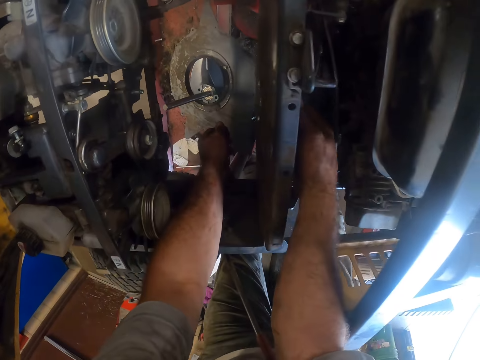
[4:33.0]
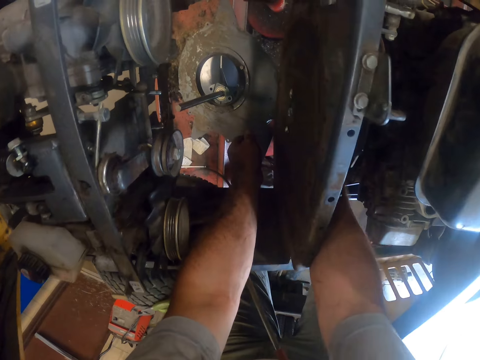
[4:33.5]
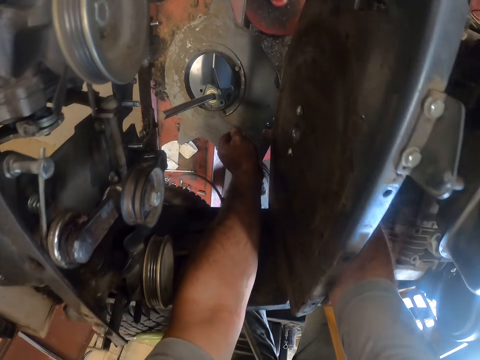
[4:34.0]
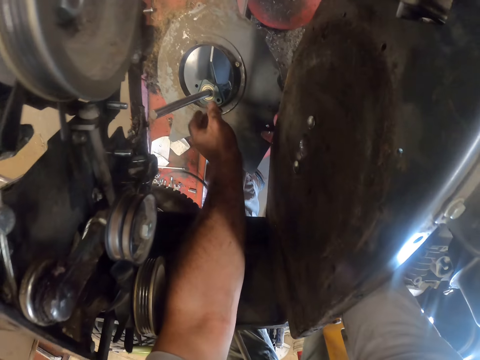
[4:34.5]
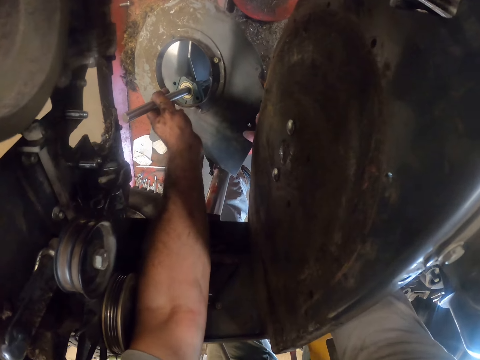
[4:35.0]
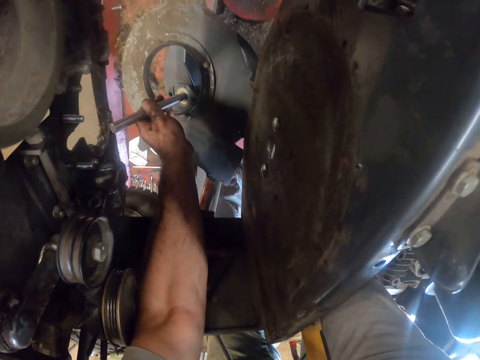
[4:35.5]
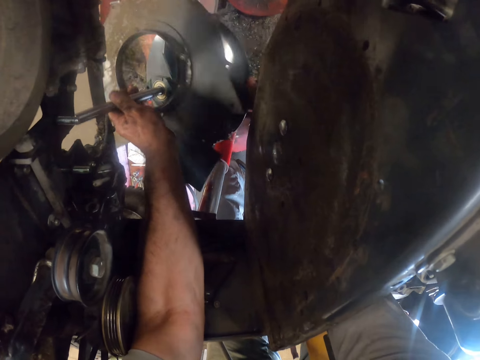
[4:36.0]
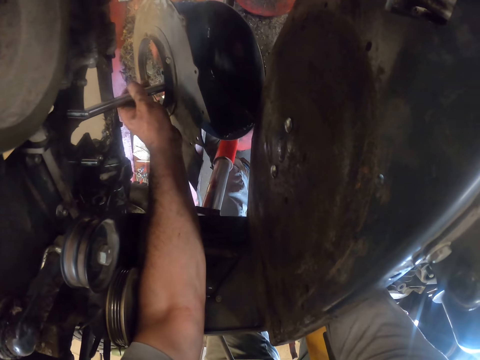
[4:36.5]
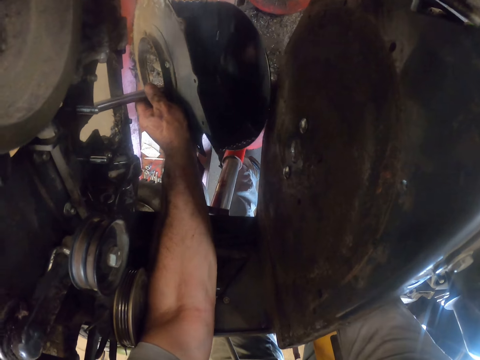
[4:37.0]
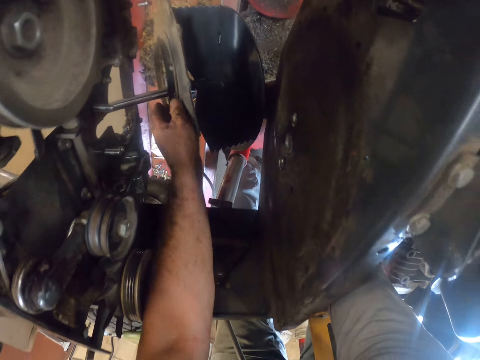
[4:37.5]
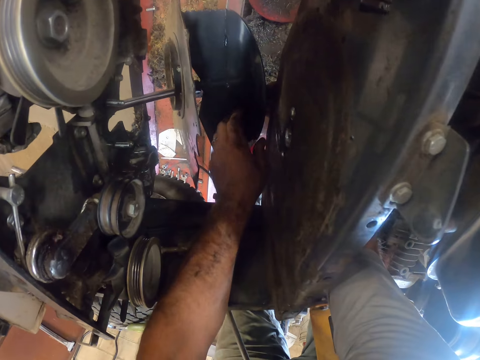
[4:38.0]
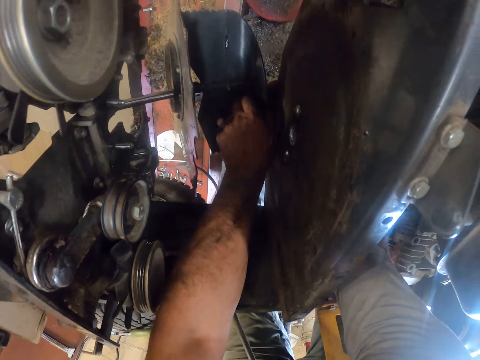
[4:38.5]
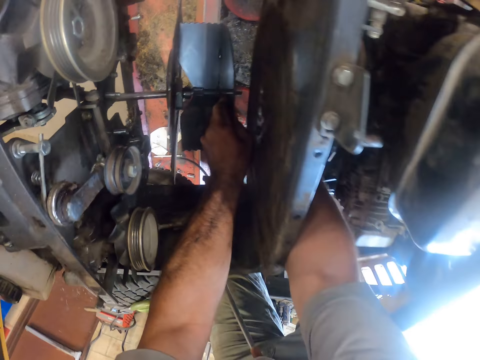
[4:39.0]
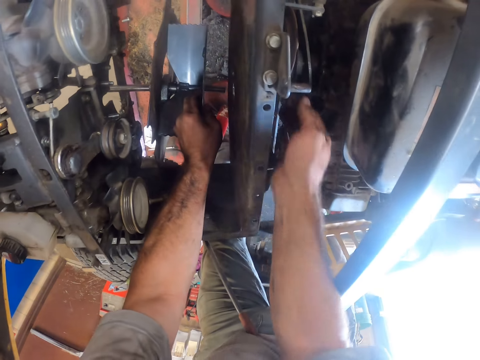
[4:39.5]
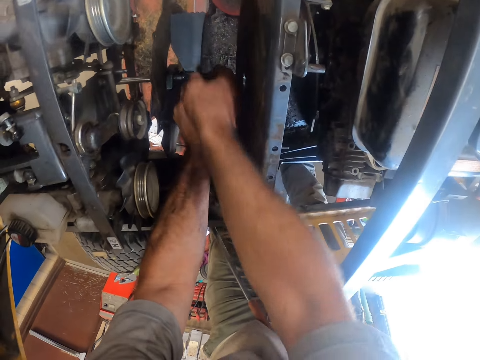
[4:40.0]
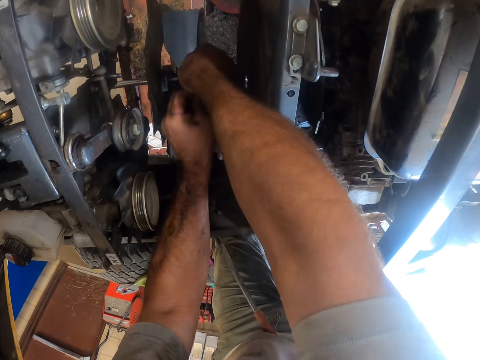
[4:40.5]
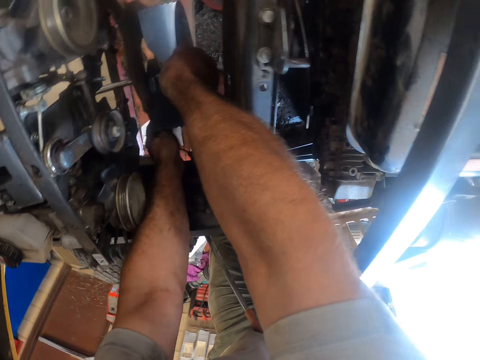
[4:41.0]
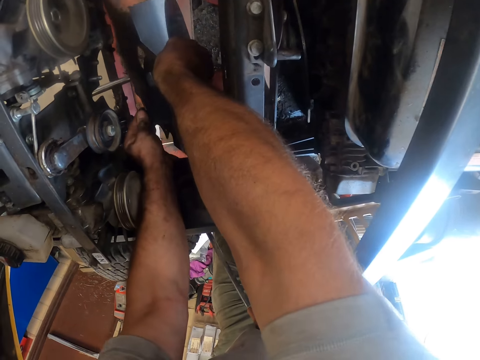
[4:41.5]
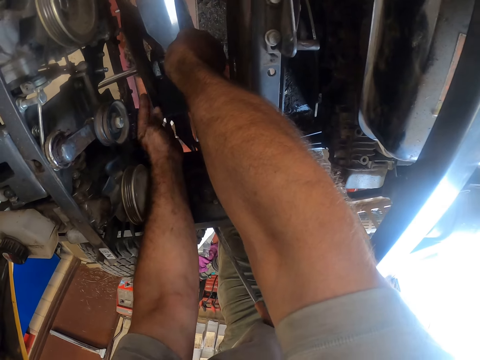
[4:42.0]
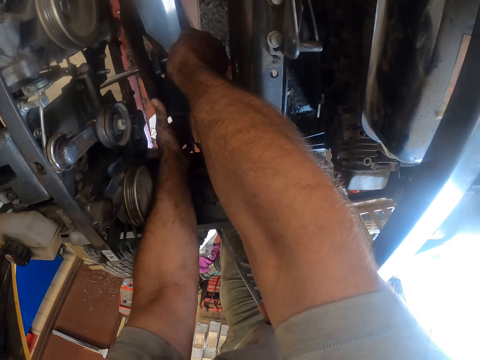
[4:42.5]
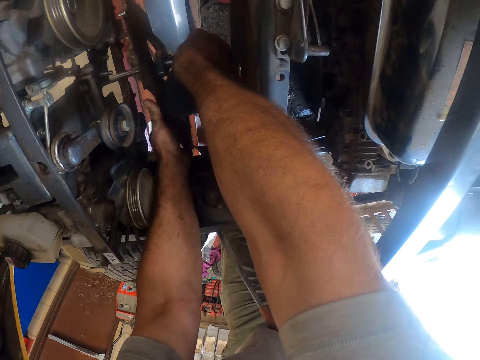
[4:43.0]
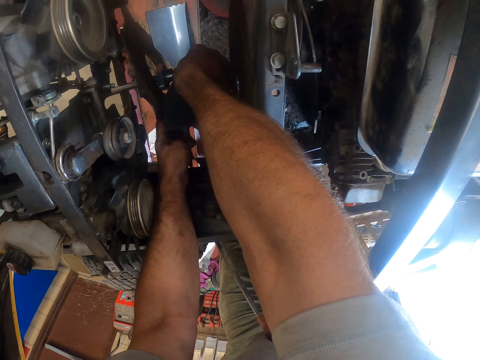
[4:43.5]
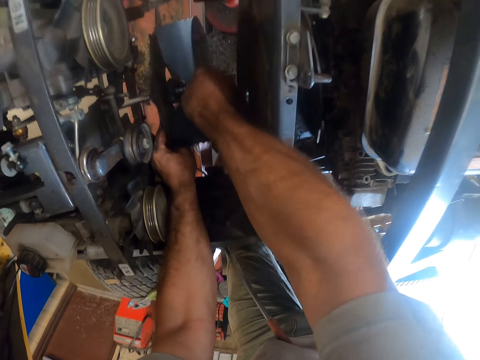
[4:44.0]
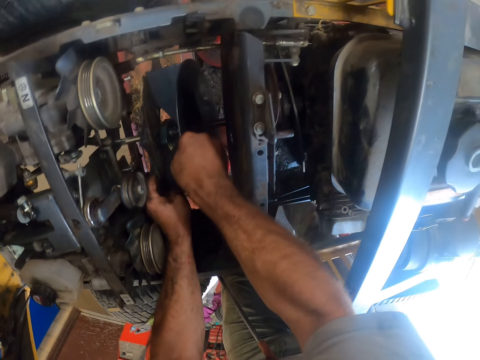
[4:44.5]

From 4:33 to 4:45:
The camera wearer fixes the blade under the lawnmower with both his hands.

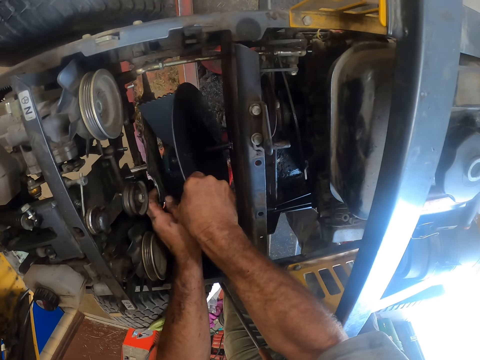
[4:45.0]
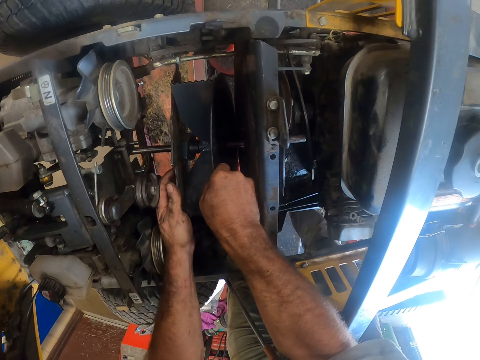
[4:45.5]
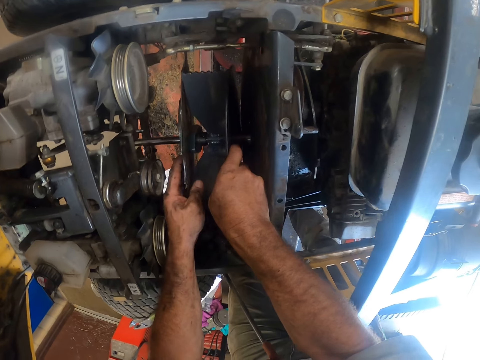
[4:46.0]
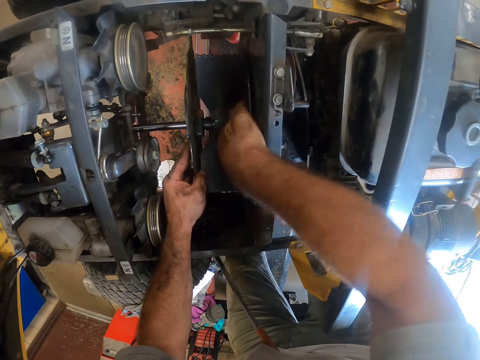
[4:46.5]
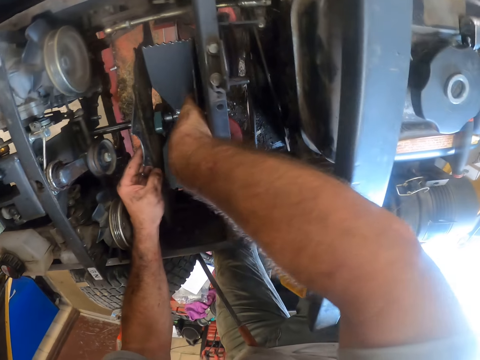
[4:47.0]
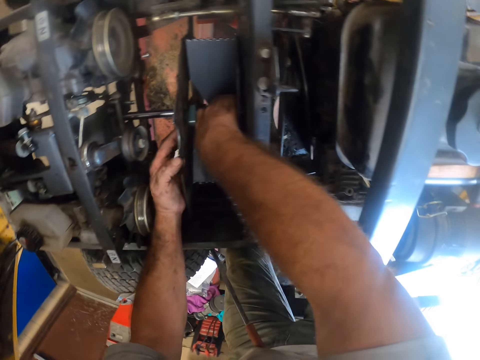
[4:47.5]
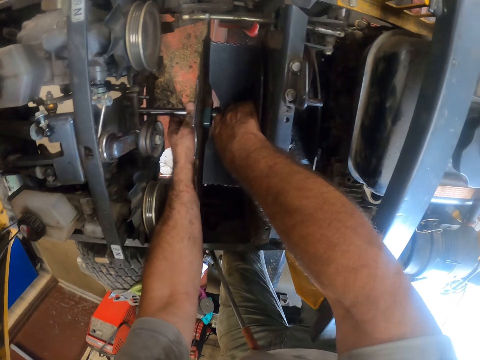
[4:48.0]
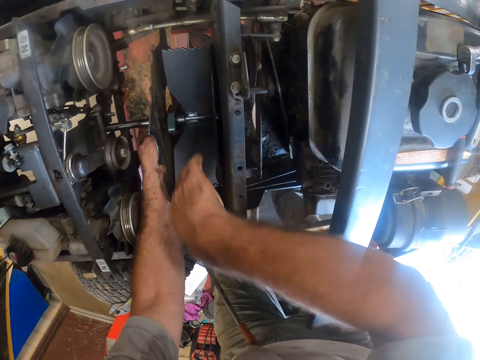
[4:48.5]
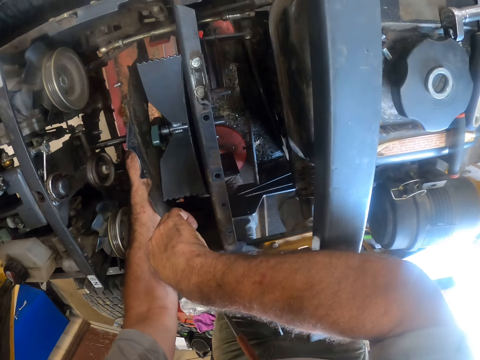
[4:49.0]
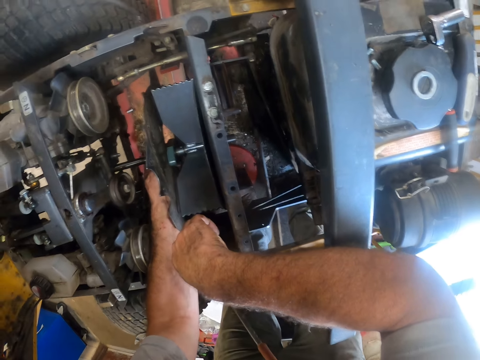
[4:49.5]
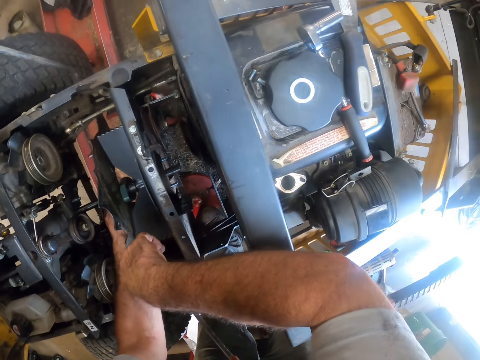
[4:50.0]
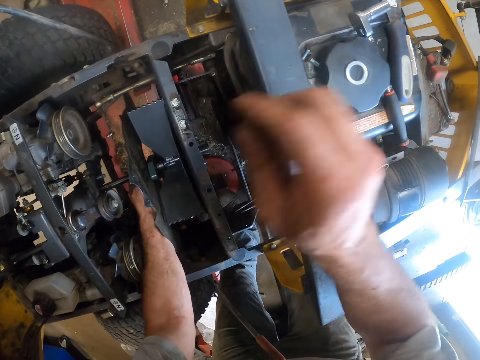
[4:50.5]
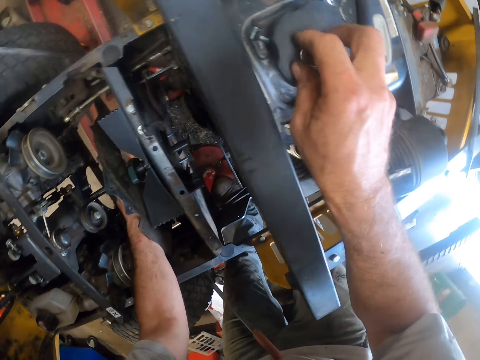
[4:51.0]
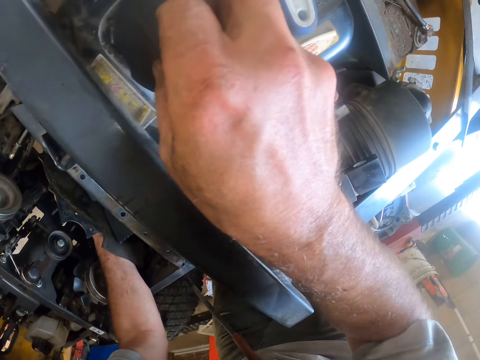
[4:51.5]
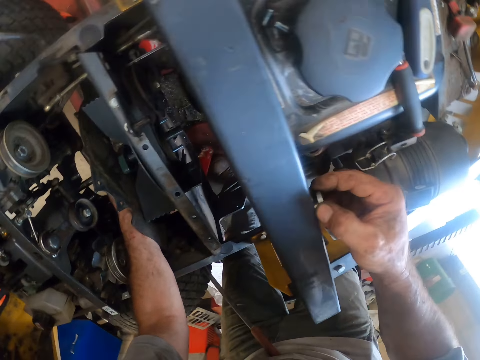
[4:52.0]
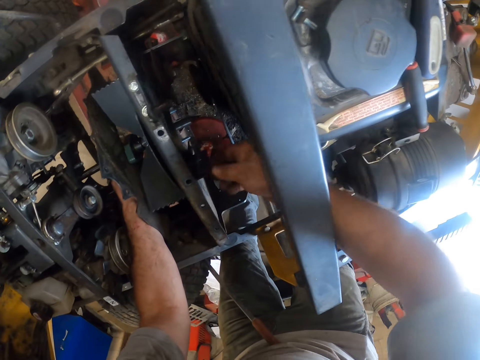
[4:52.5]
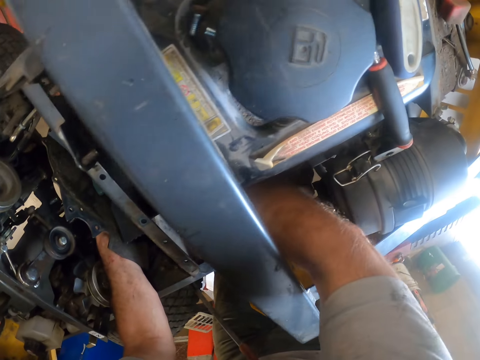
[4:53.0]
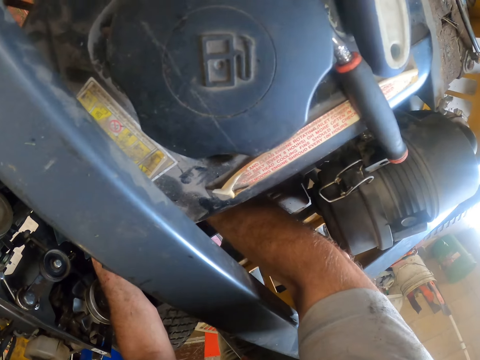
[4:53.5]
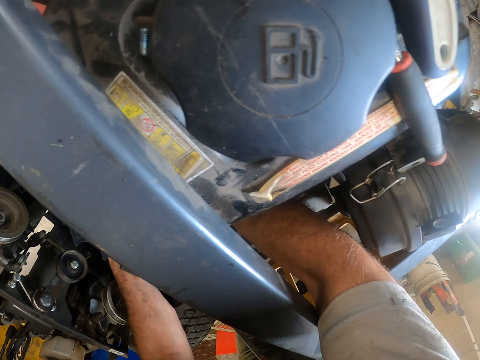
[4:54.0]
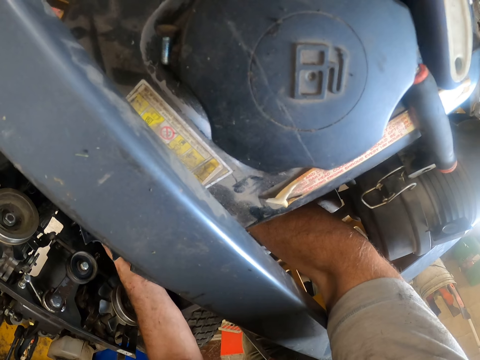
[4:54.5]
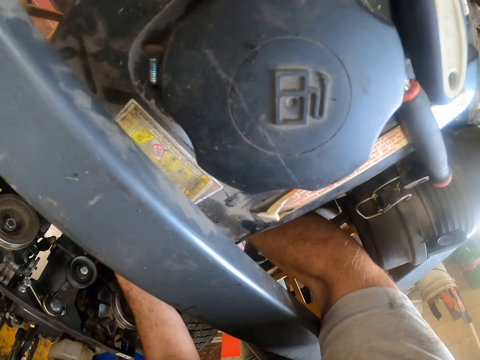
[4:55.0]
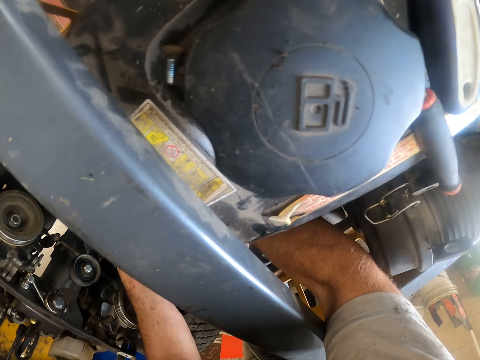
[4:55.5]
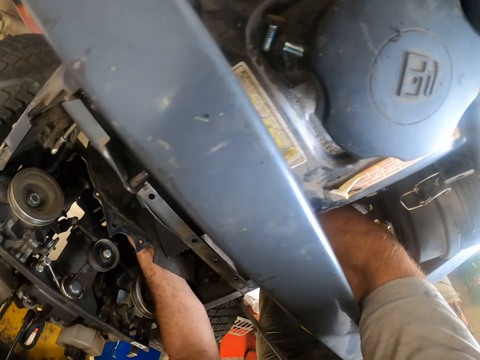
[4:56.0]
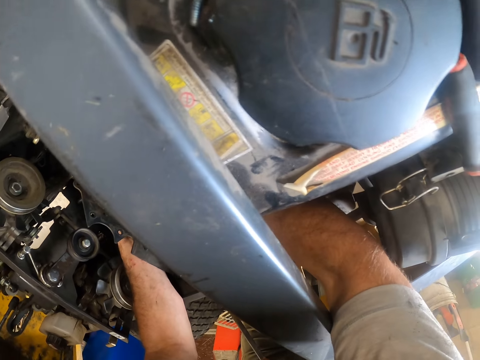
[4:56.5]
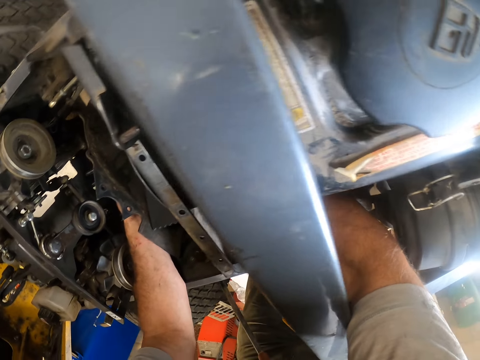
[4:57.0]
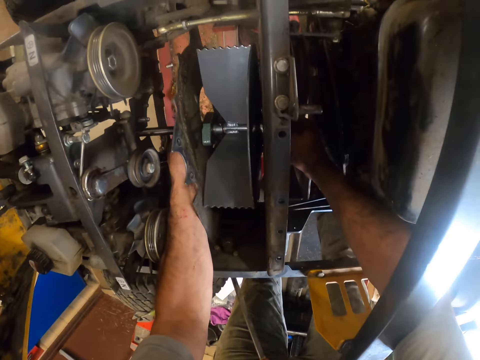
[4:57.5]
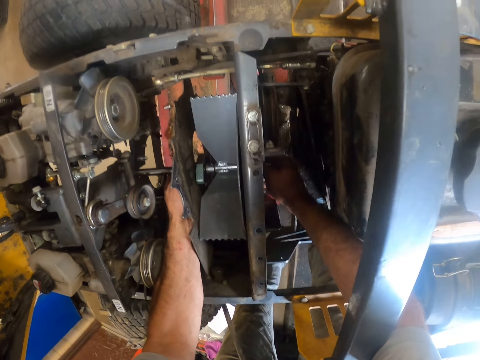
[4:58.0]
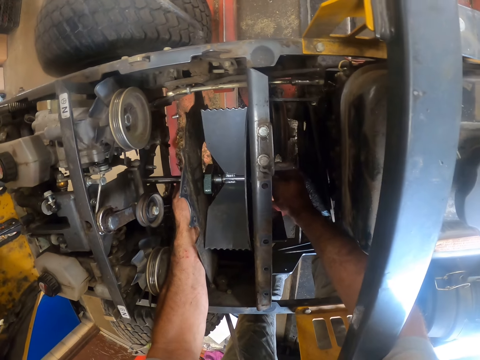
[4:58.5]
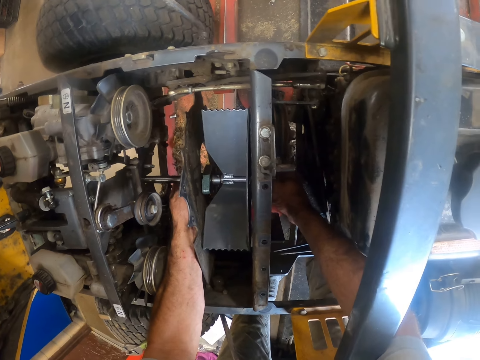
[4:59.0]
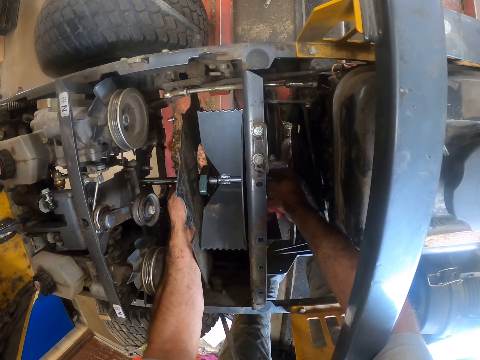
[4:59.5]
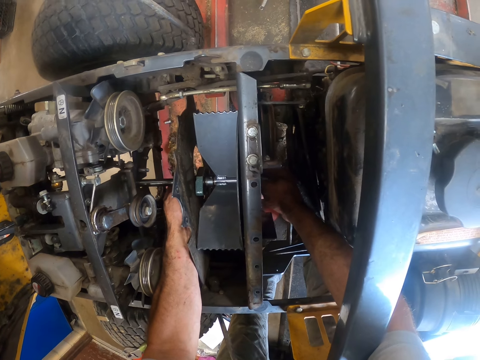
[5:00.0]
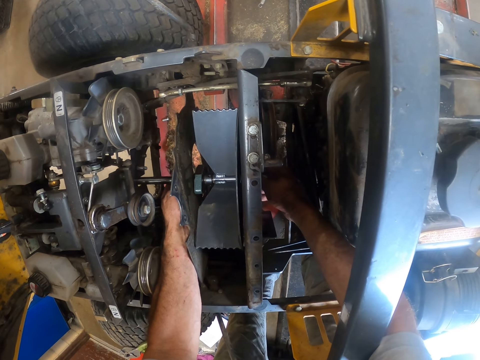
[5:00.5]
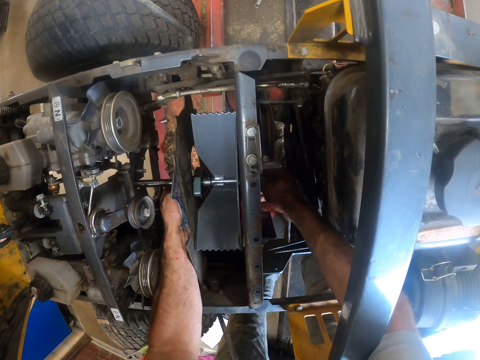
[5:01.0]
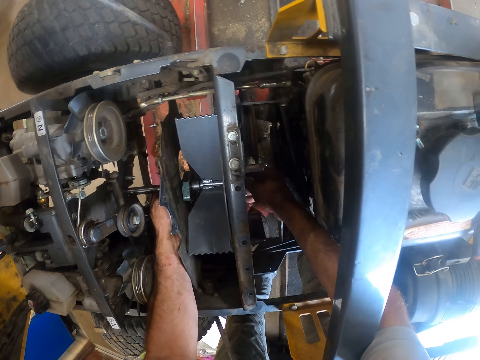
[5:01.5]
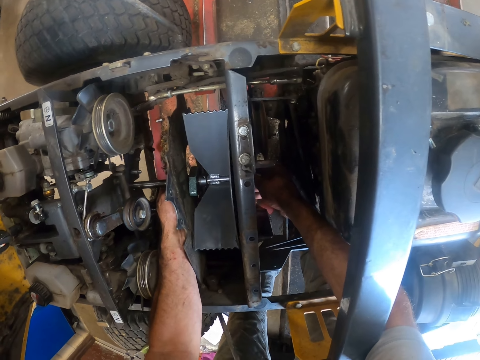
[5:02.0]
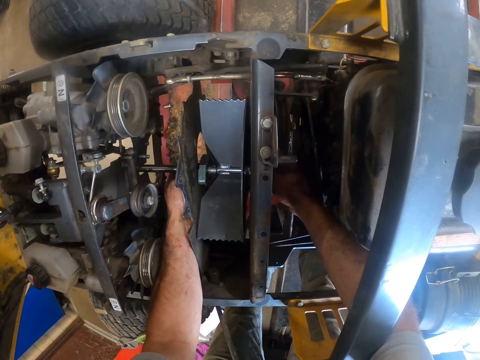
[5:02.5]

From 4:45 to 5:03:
The camera wearer fixes a fan into the lawnmower. He picks up a ring or nut from the lawnmower with his right hand. He fixes the ring to the lawnmower. He tightens the nut.
